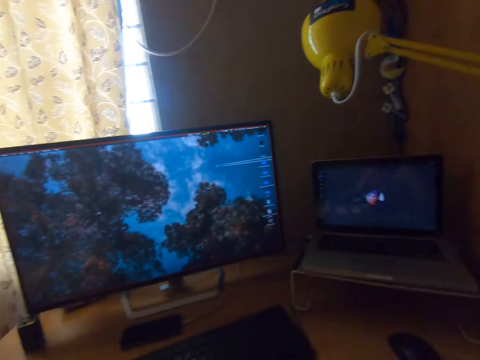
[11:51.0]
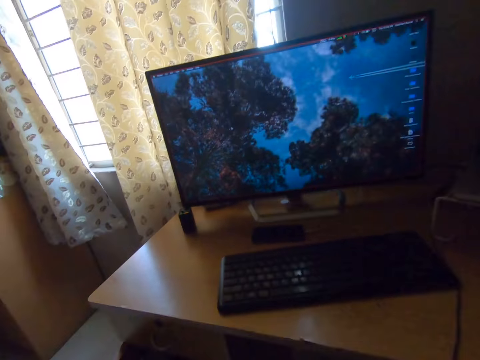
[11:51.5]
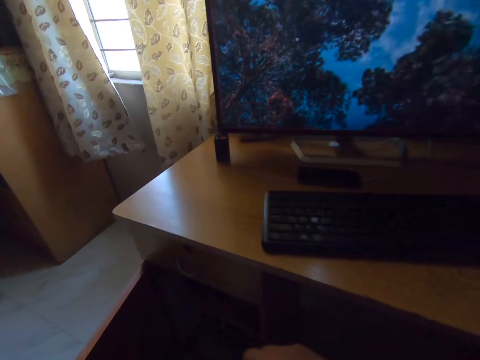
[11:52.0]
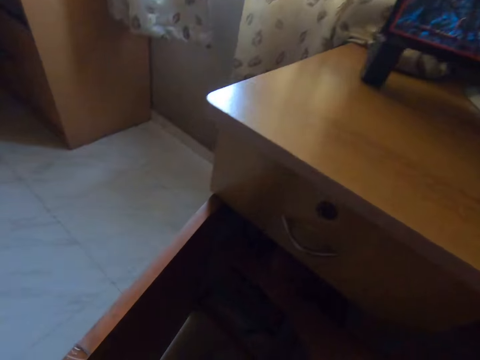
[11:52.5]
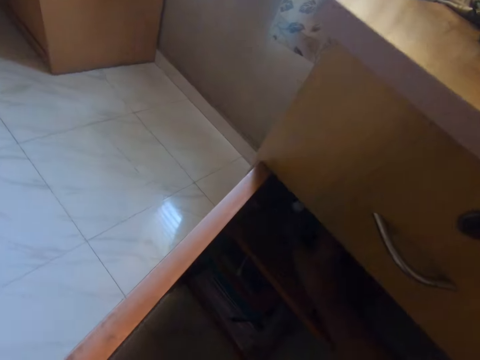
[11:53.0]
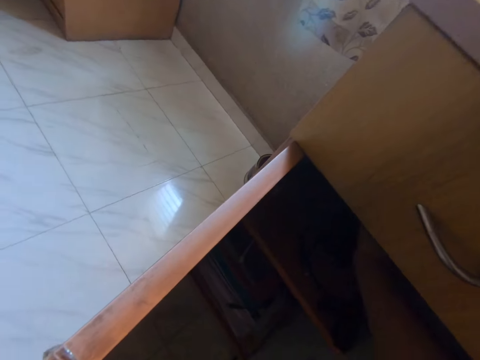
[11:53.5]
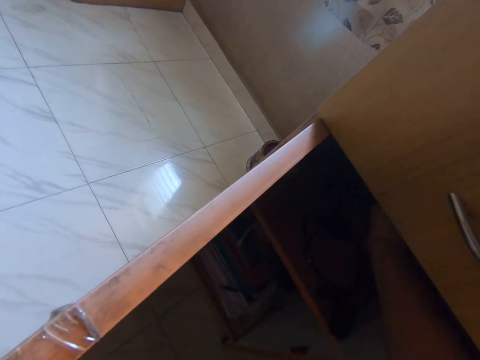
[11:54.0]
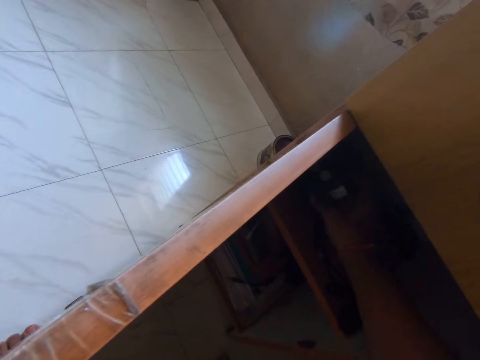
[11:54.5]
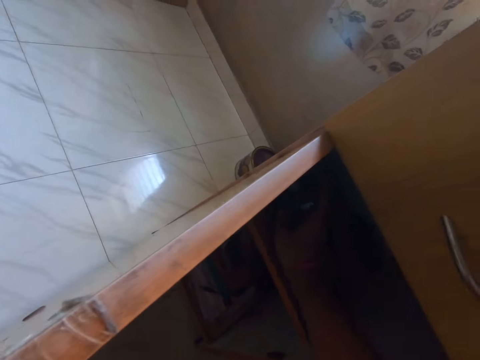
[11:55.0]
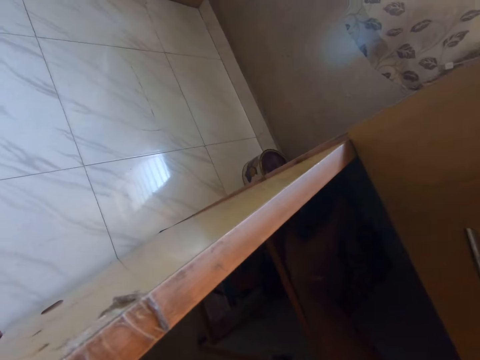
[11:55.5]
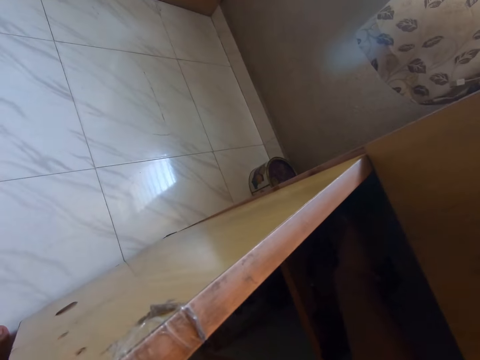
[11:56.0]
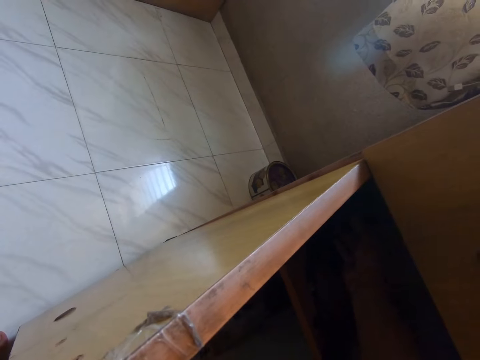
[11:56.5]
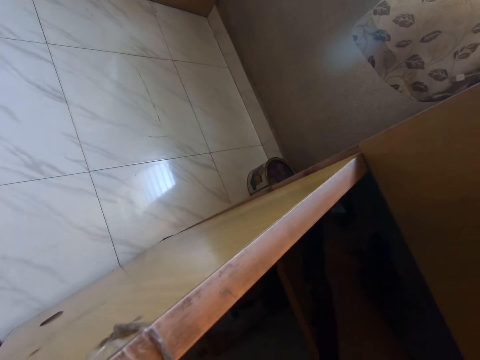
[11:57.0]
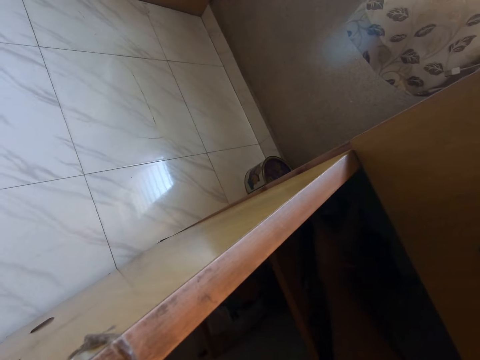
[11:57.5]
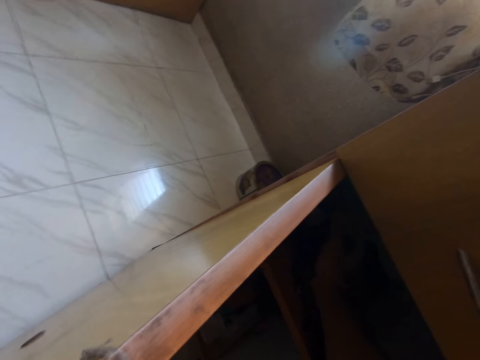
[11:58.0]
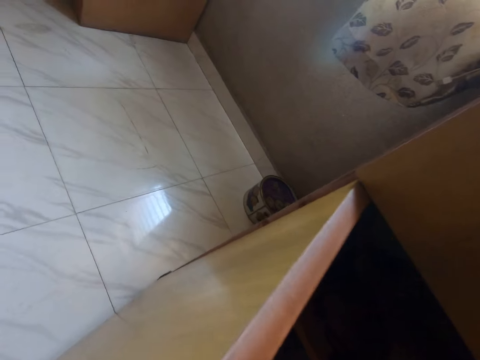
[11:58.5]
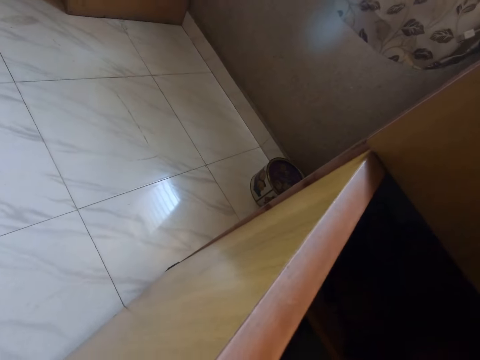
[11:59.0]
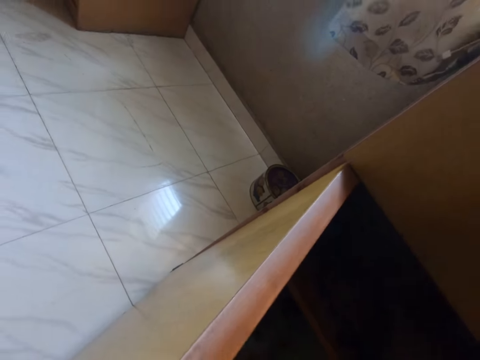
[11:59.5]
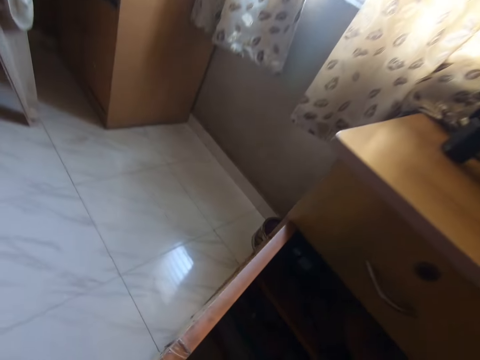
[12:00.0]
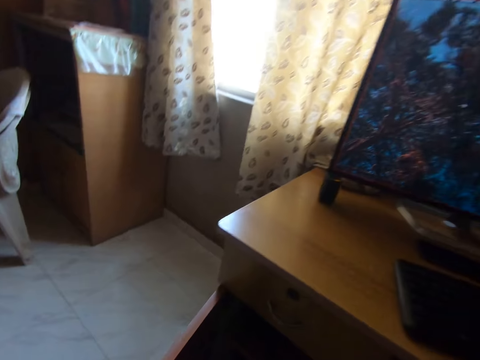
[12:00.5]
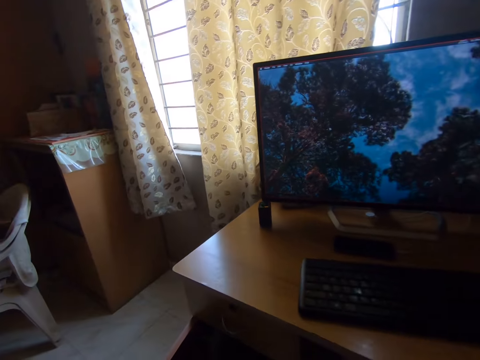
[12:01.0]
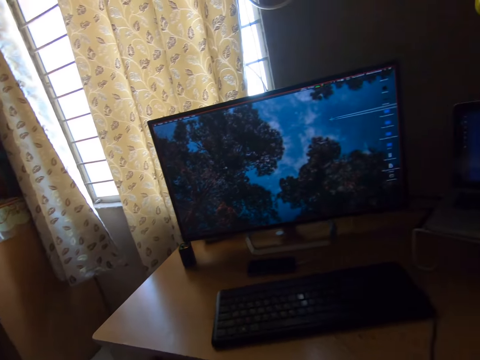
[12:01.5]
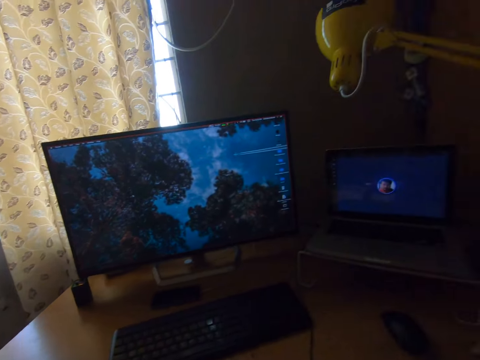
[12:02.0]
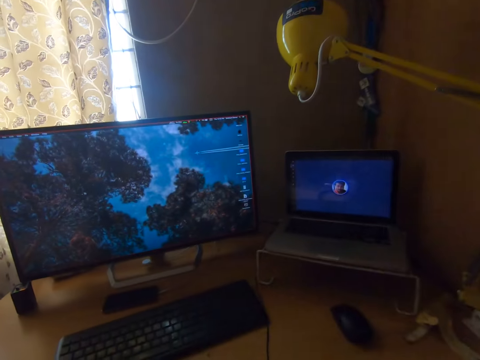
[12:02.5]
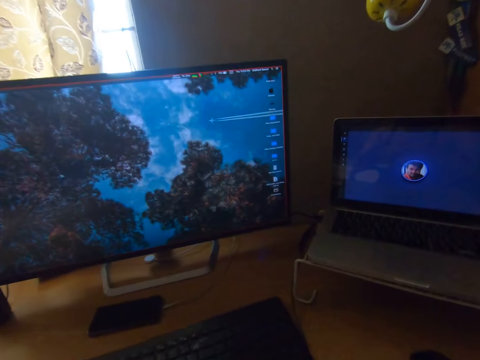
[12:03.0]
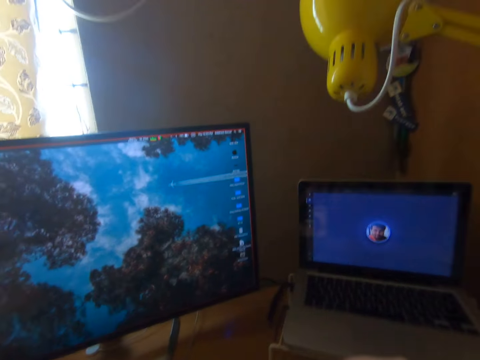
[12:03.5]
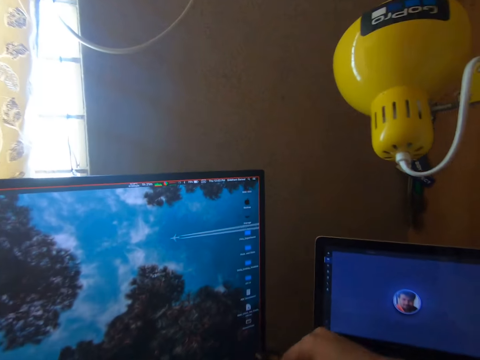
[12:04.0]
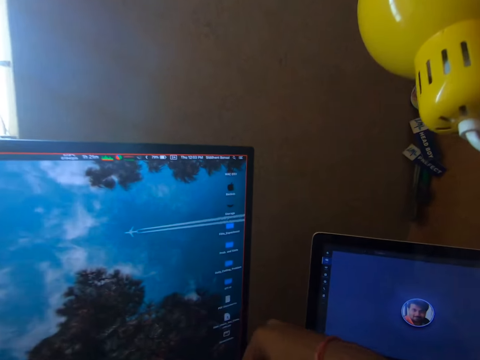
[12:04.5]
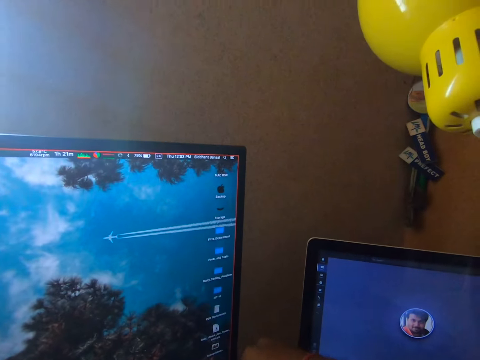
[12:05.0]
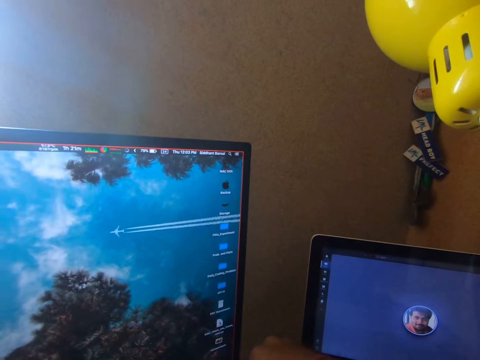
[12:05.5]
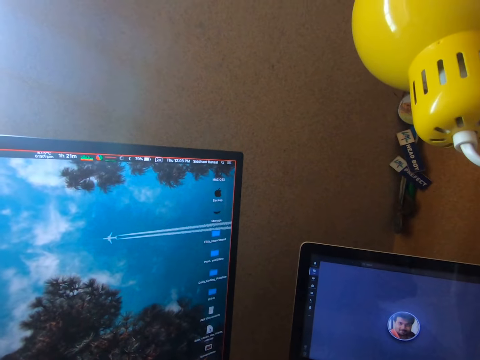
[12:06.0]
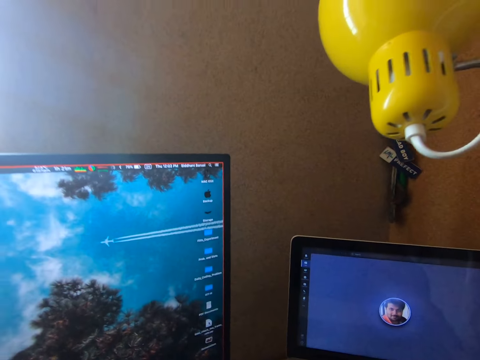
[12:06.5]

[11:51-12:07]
The camera wearer puts his right hand into a cupboard under the table. He operates a screen. He takes out his right hand. He puts his right hand in between the laptop and the desktop on the table.

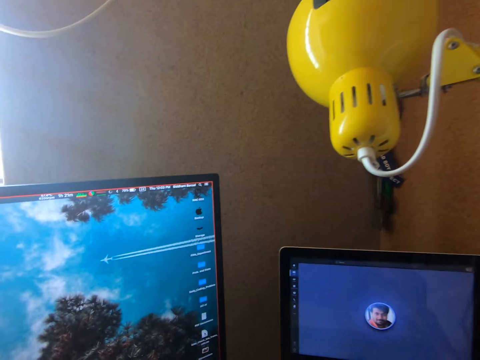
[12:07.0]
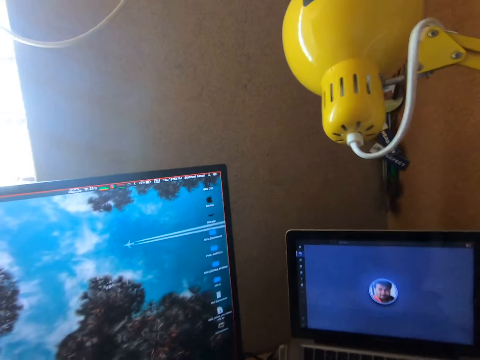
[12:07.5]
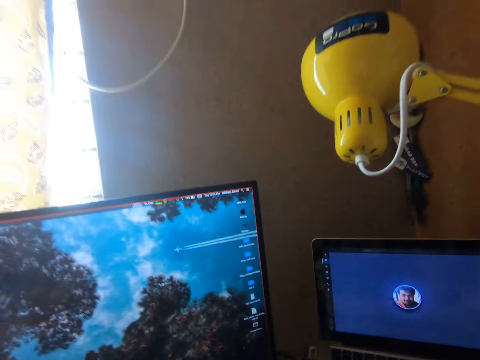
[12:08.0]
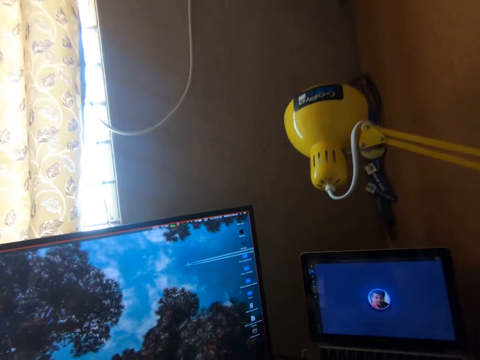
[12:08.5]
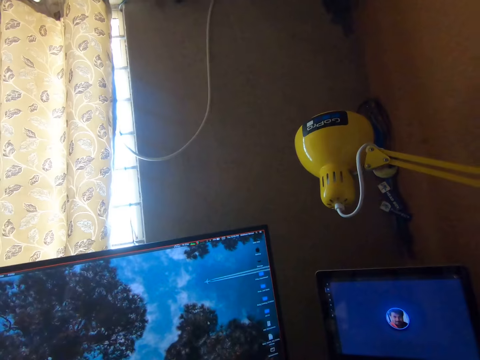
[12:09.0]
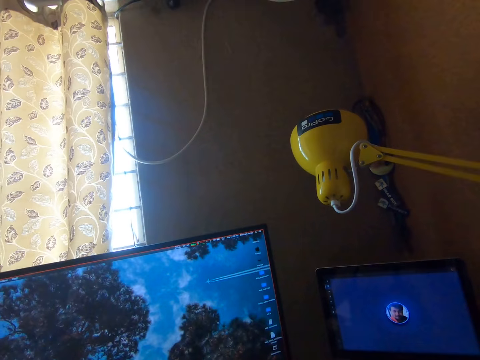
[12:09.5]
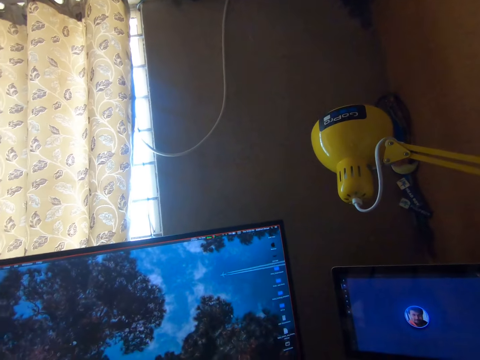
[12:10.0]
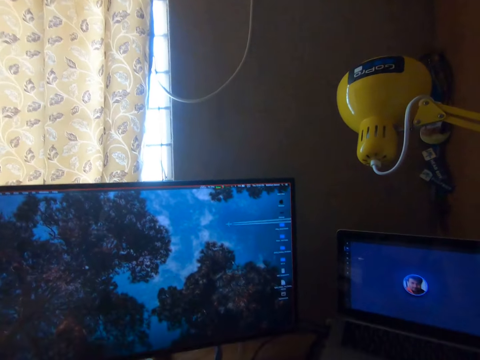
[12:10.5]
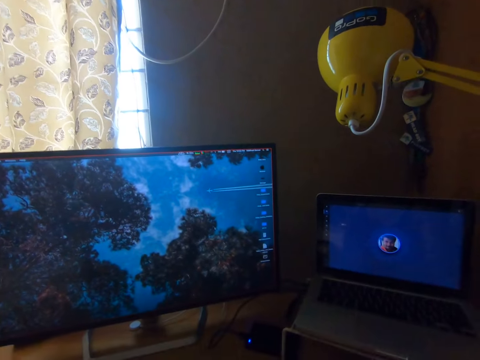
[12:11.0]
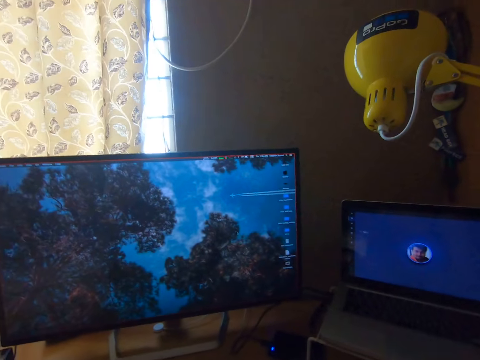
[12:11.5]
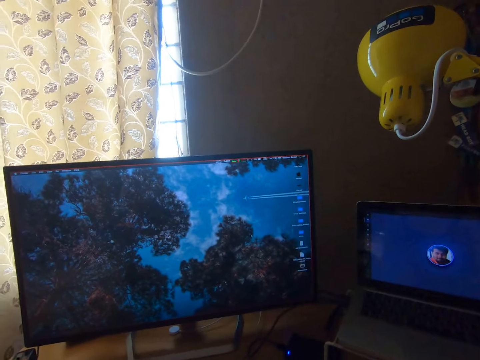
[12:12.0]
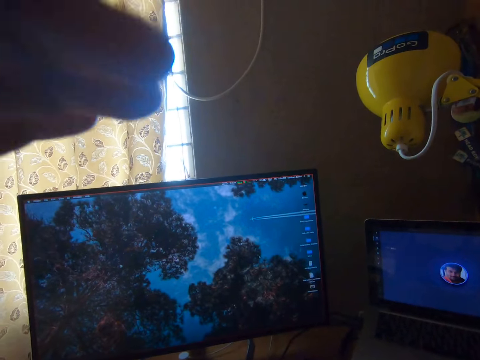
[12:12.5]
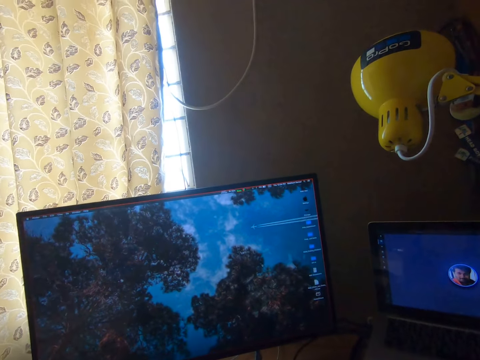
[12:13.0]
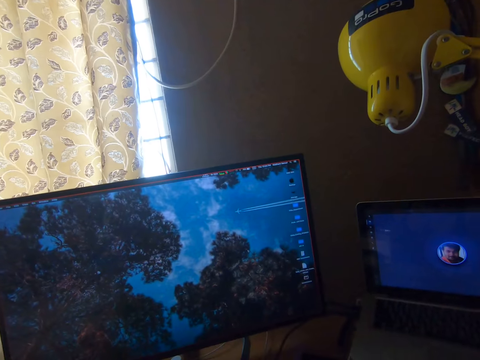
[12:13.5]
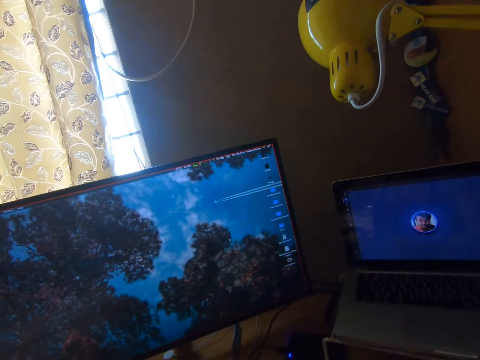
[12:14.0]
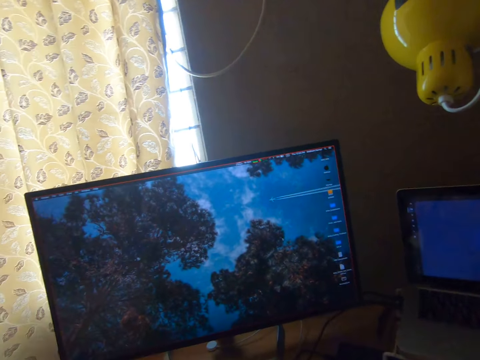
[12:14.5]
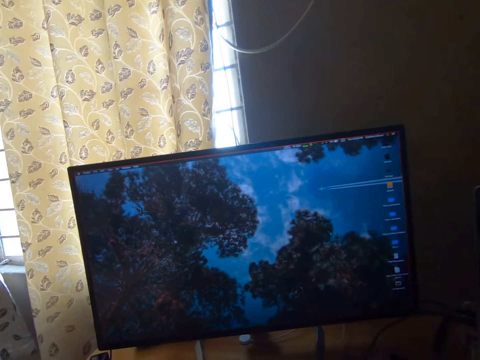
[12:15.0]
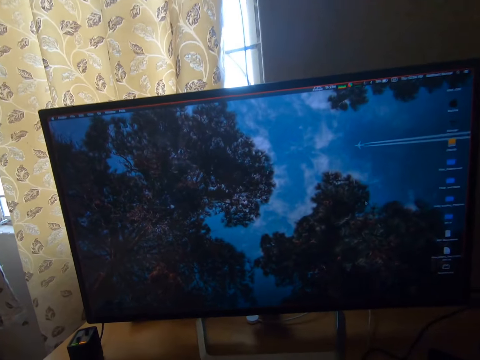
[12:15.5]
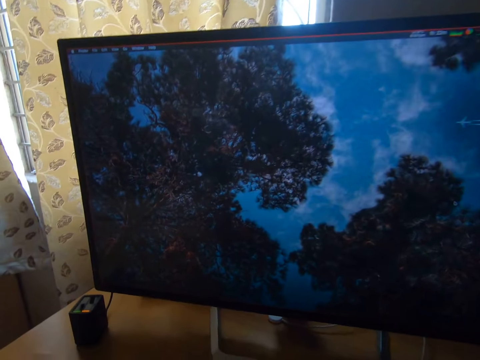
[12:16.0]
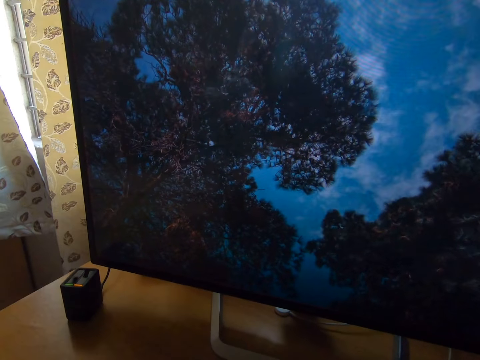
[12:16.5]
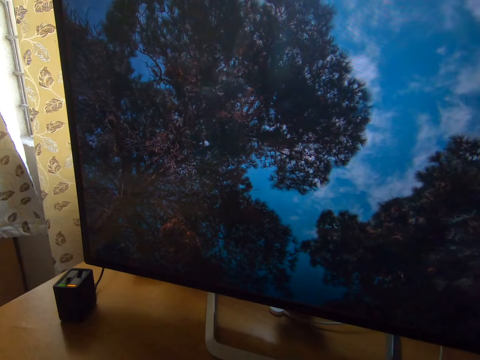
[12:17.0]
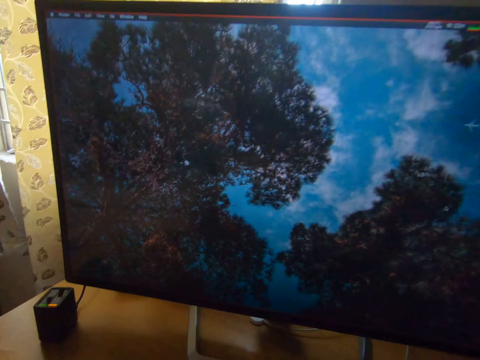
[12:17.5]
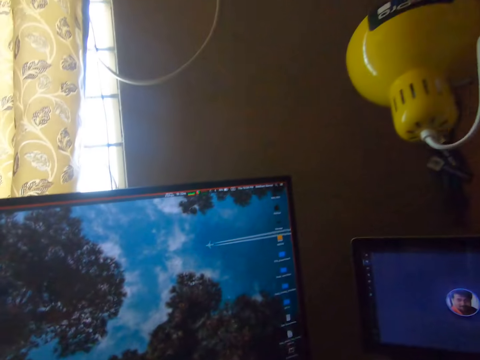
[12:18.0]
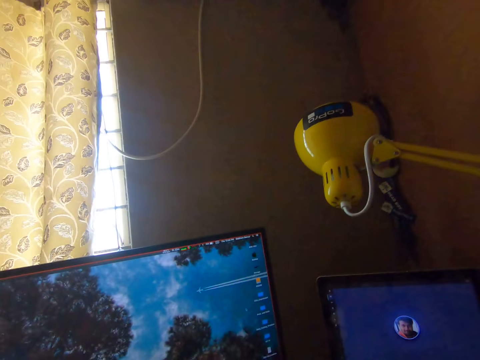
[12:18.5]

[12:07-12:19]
The camera wearer drops his left hand.
